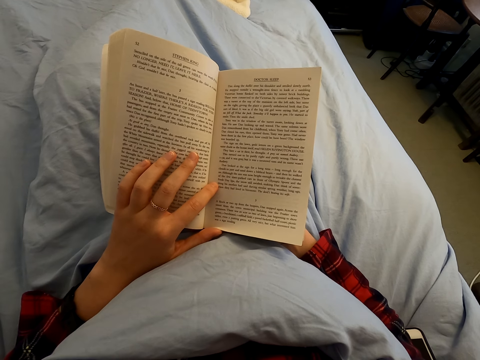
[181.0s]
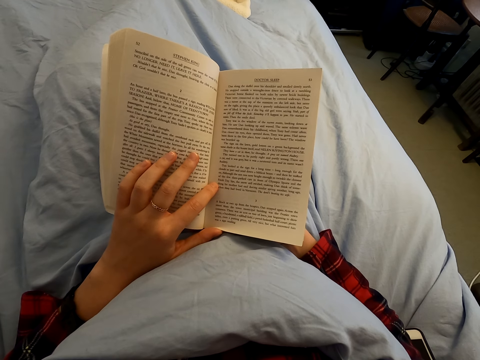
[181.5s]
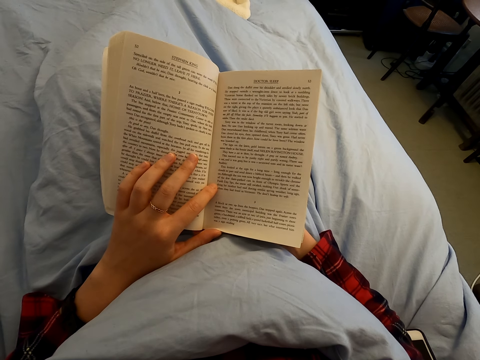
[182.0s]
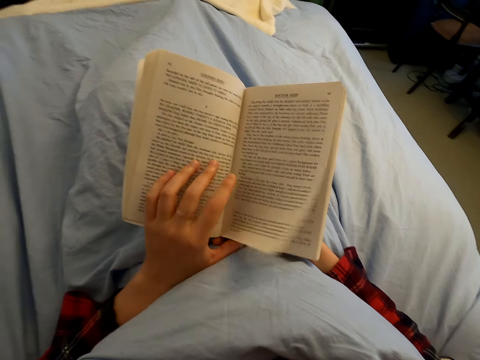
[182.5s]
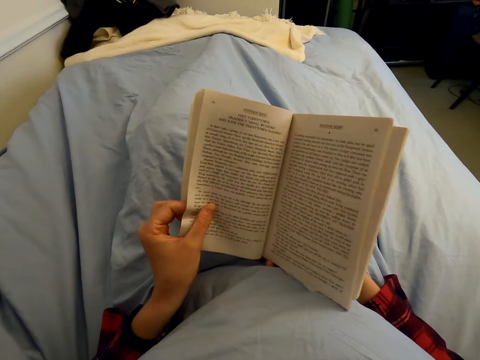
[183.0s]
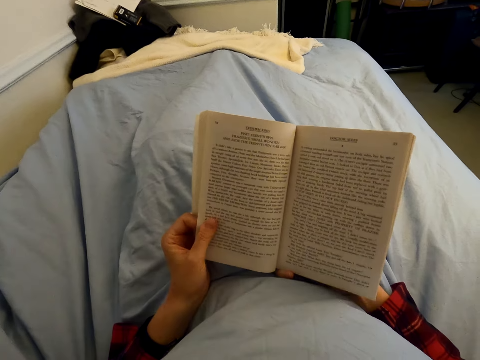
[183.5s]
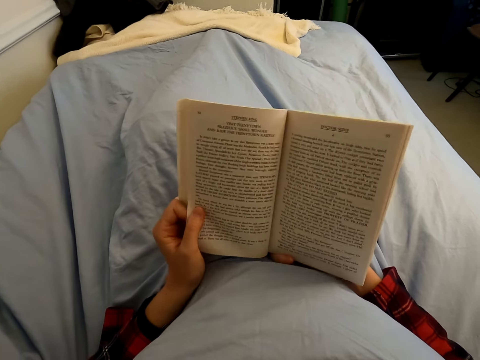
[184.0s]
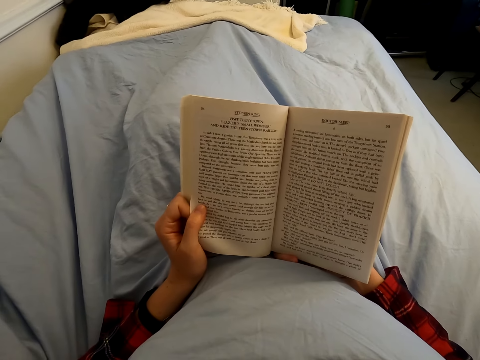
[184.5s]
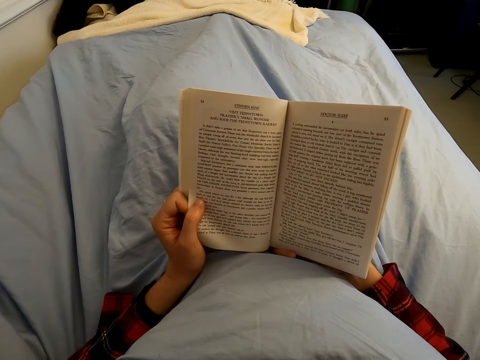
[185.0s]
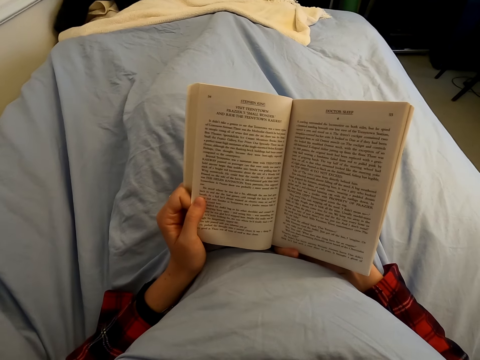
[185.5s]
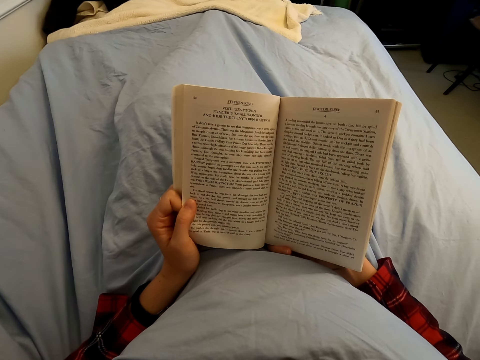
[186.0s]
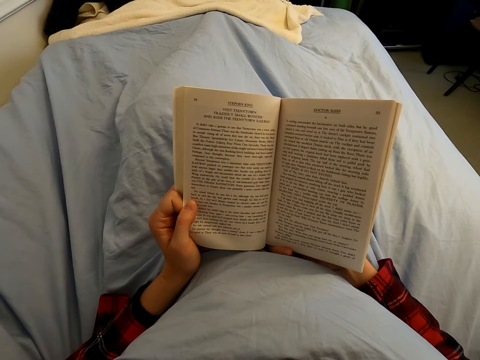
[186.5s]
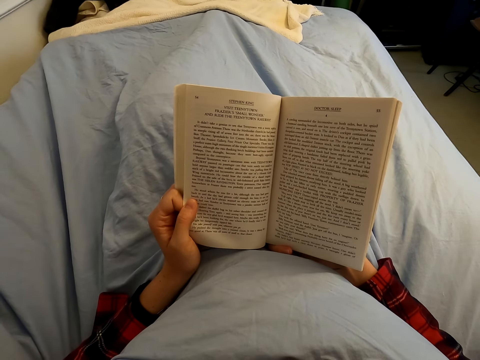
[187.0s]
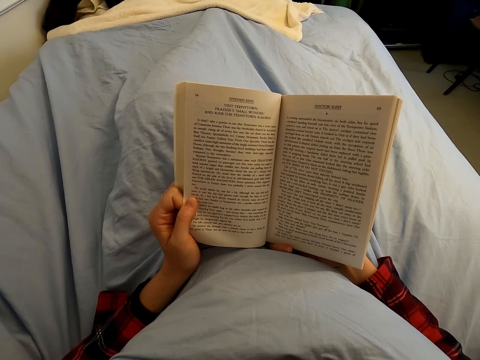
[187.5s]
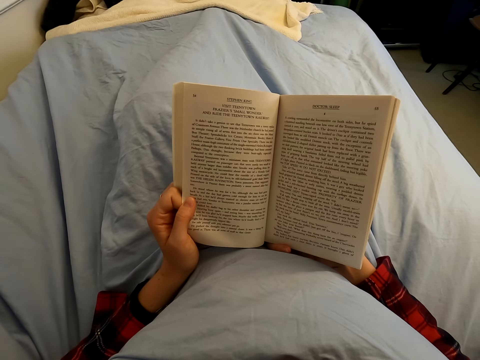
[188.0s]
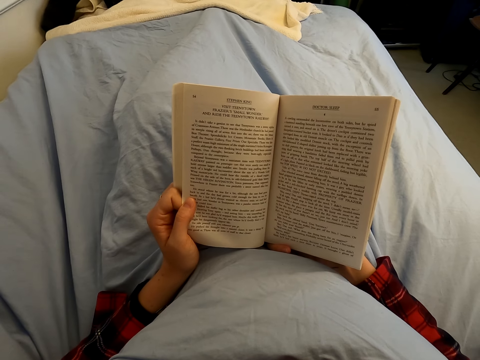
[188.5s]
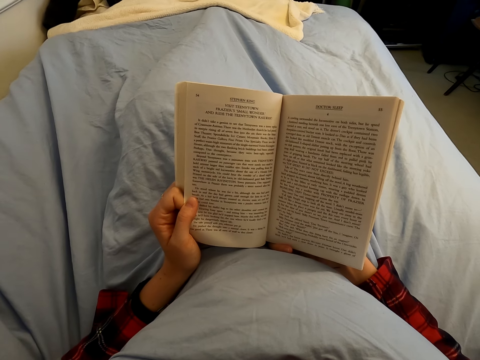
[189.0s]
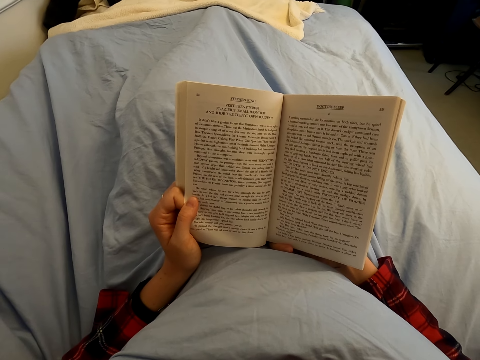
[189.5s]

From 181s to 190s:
The camera wearer opens a page of the book. They peruse a page on the novel. They read the novel.

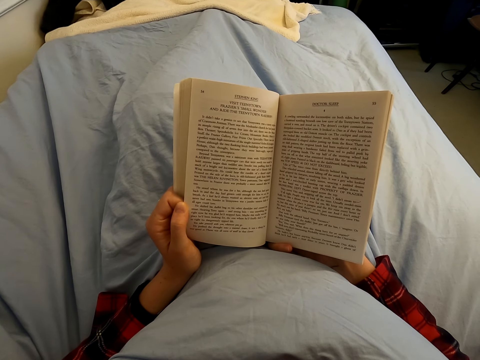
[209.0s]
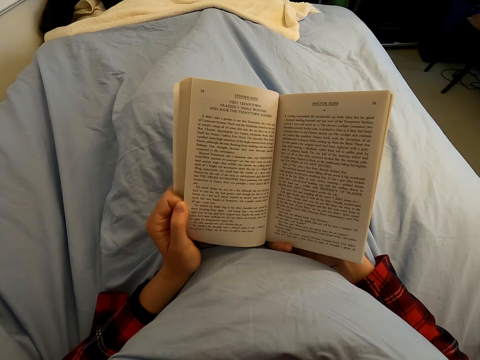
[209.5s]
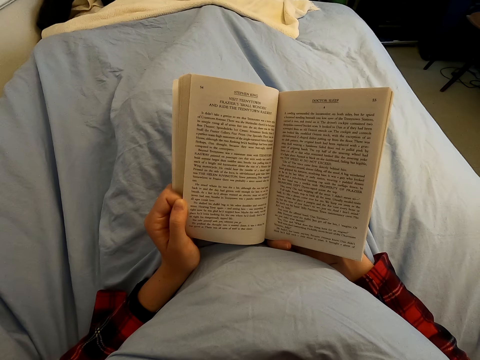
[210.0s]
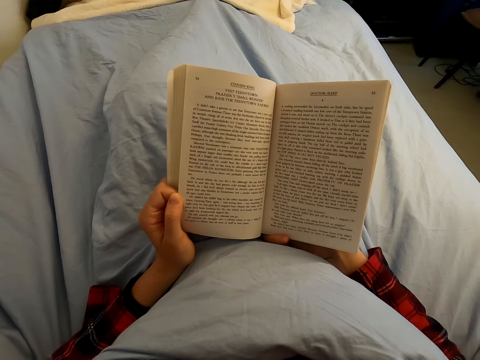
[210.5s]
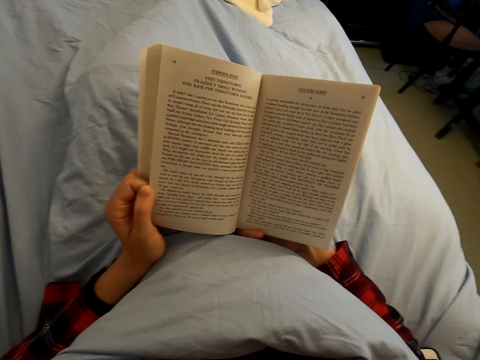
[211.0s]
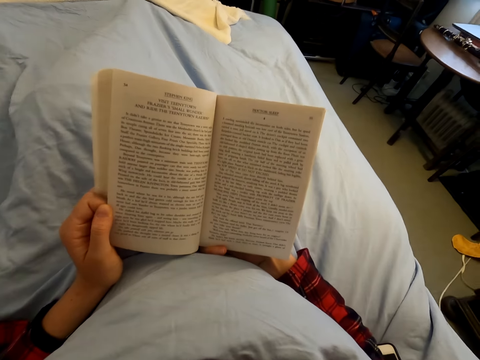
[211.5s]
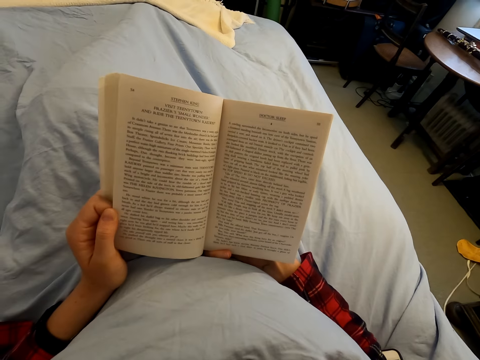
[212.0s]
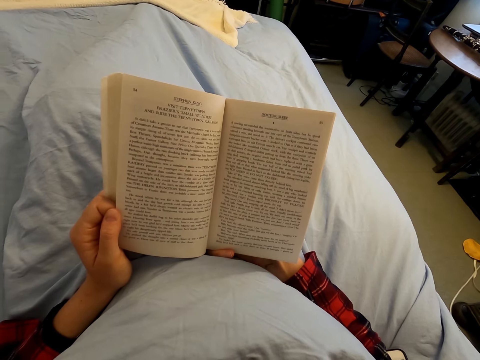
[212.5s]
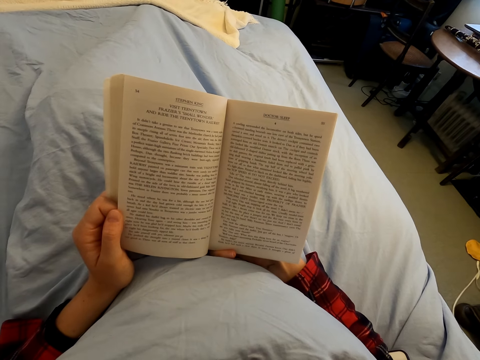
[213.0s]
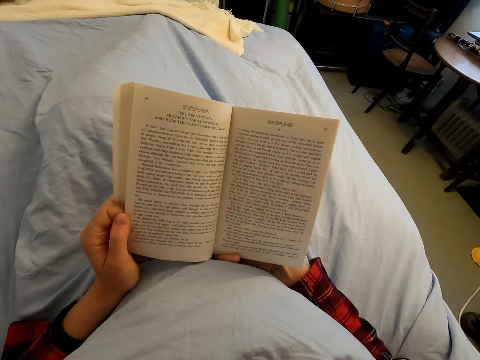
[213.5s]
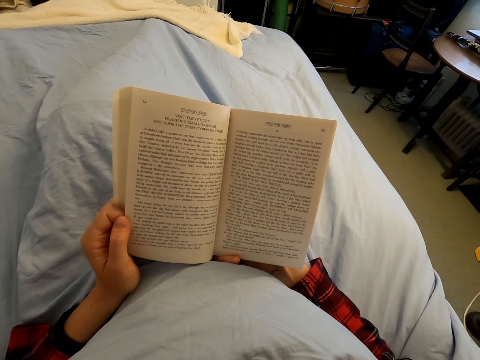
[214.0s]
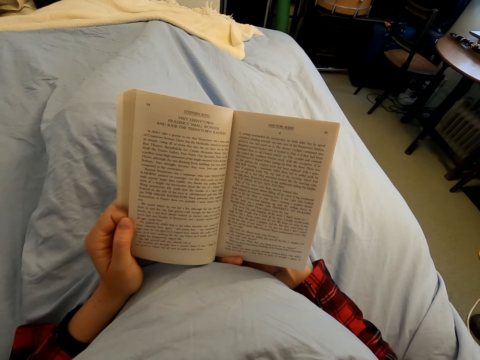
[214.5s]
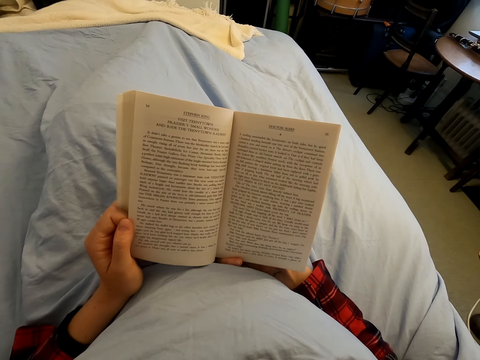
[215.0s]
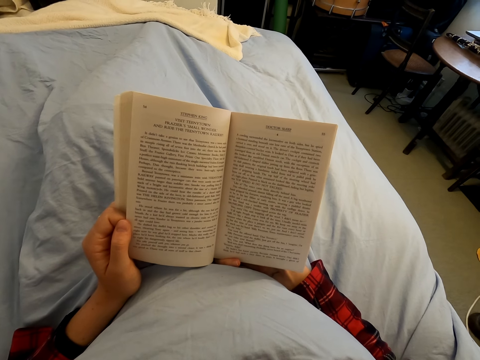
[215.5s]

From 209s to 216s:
The camera wearer reads the book.

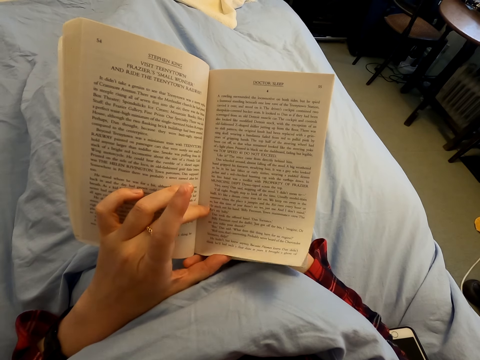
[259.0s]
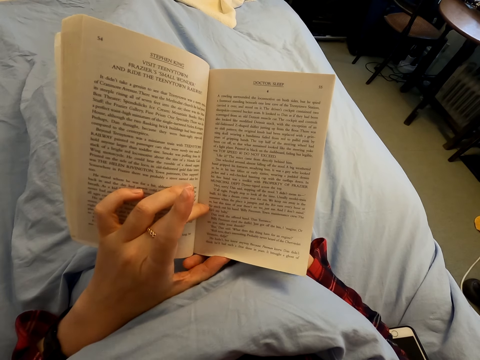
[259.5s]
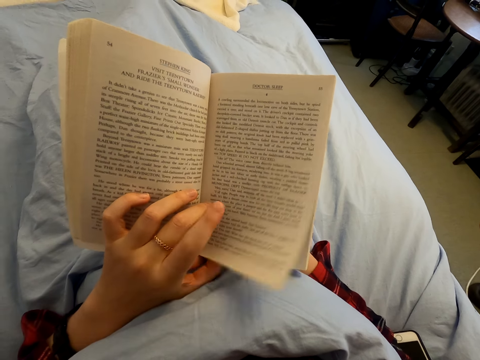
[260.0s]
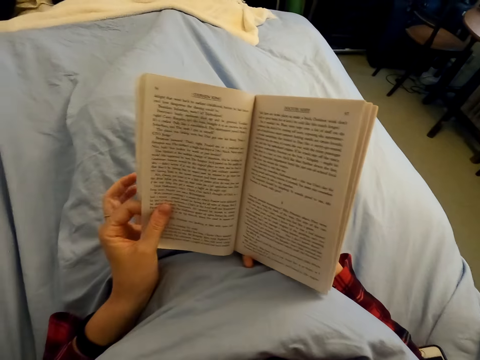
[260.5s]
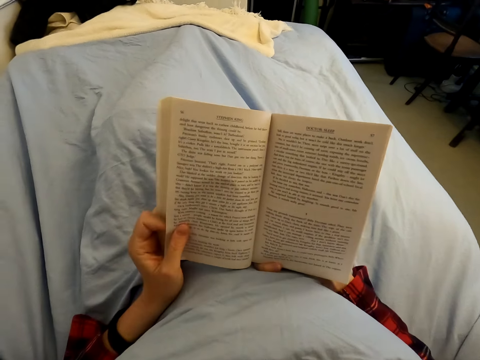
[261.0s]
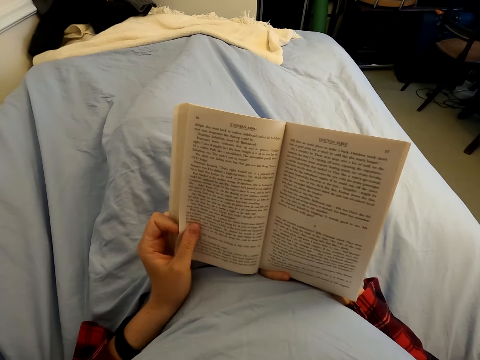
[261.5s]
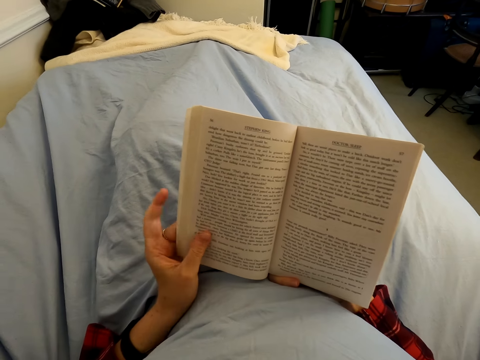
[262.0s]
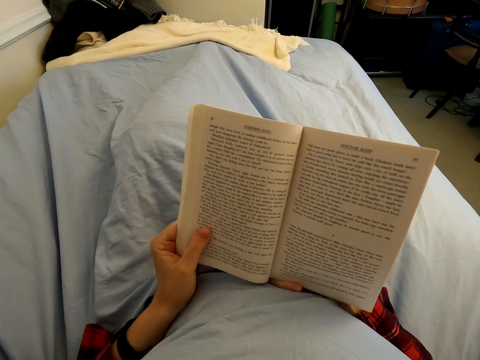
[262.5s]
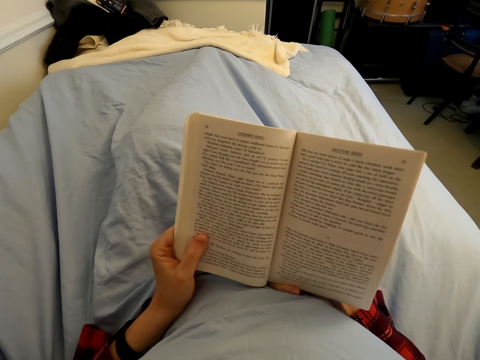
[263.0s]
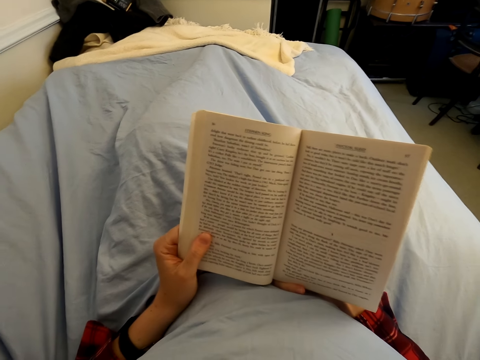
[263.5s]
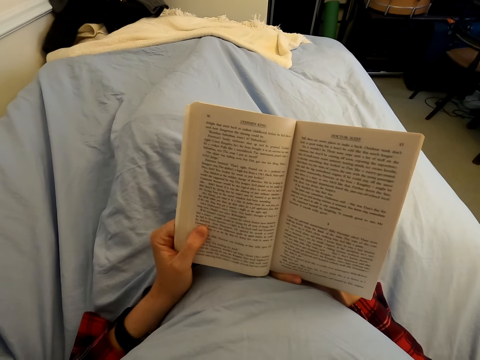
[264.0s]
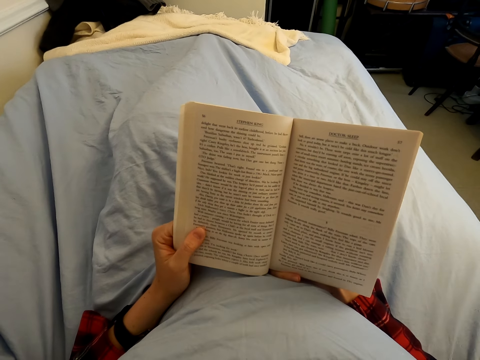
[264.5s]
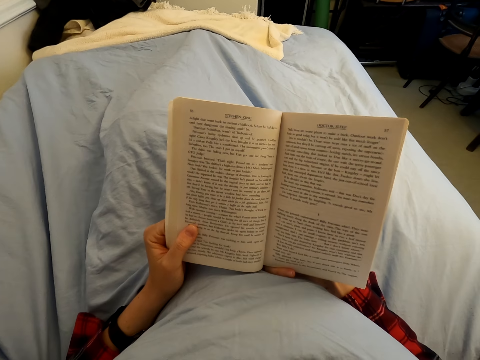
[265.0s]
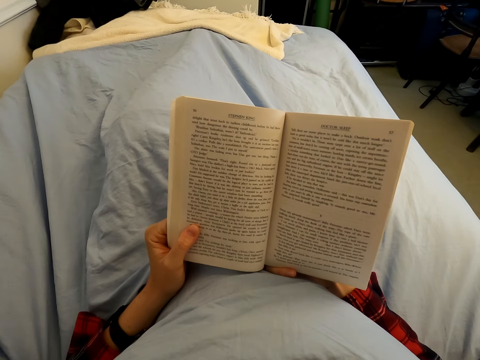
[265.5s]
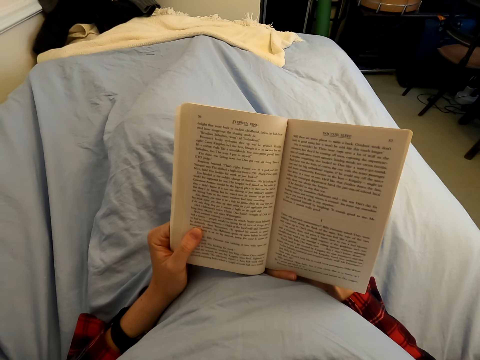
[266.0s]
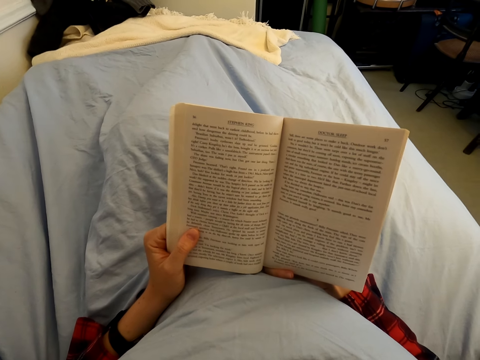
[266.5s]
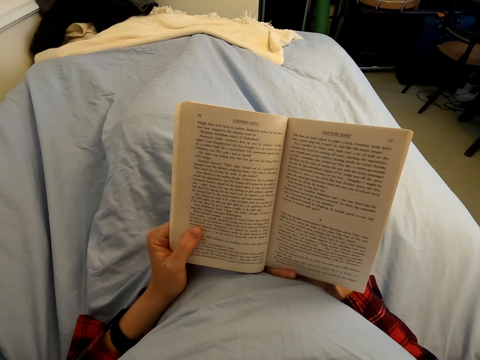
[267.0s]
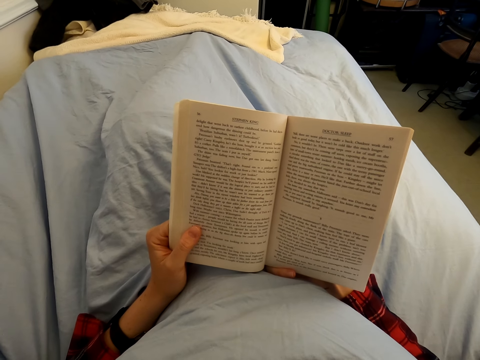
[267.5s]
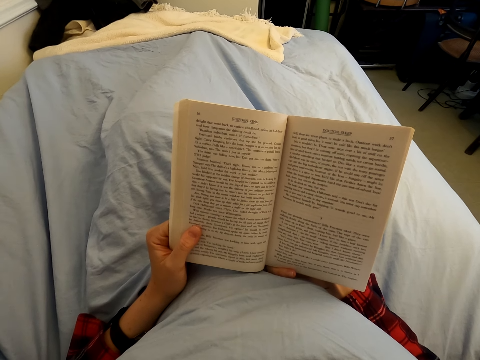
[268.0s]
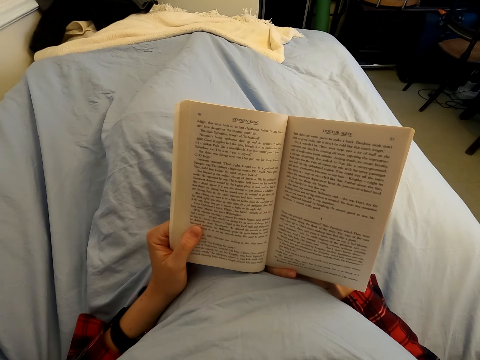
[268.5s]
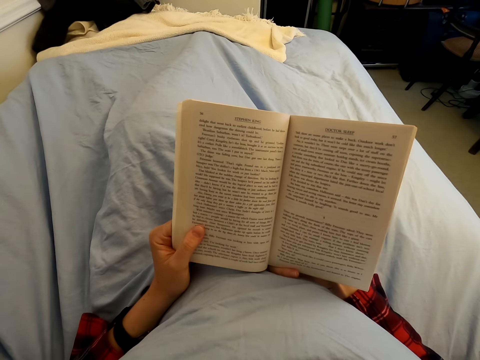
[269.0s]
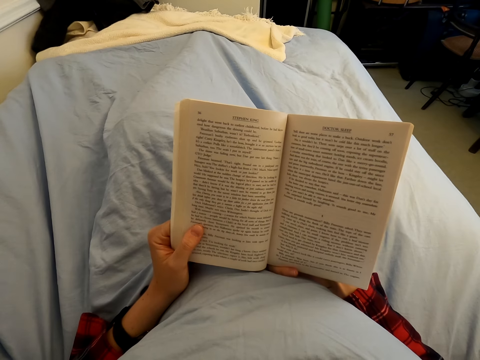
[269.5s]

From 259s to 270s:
The camera wearer opens a page of the book. They peruse a page on the novel. They read the novel.
